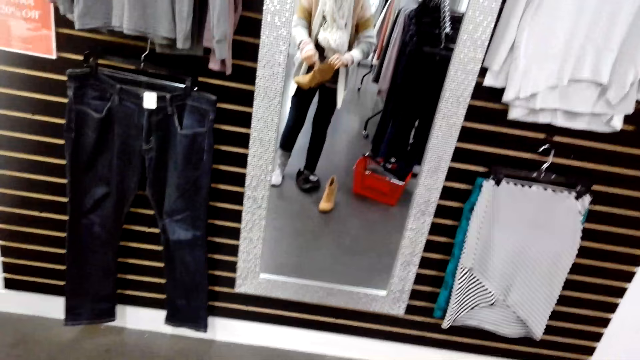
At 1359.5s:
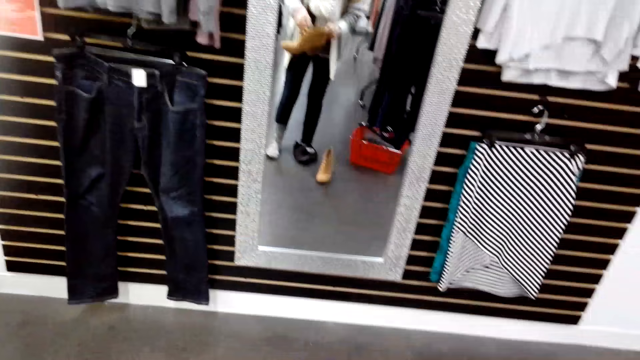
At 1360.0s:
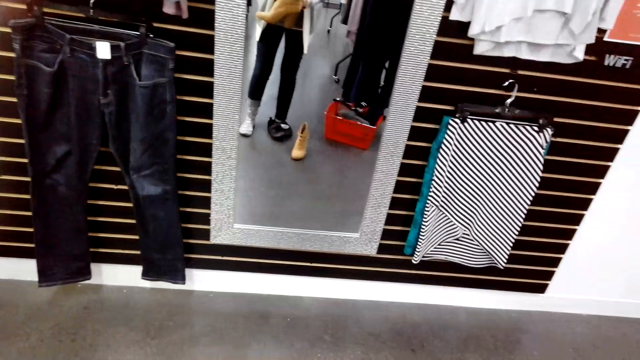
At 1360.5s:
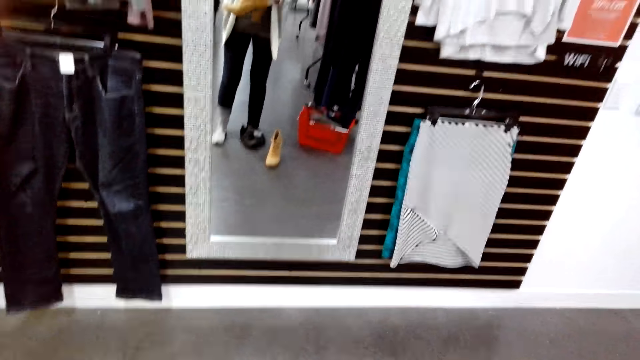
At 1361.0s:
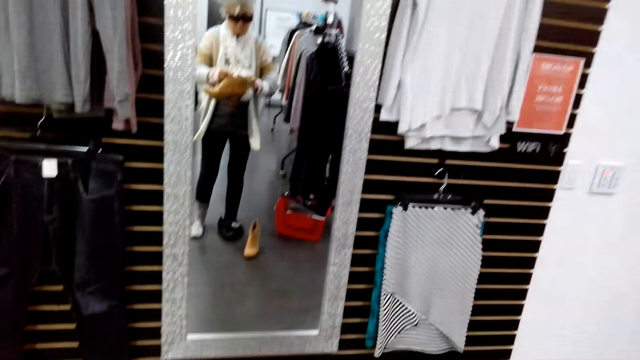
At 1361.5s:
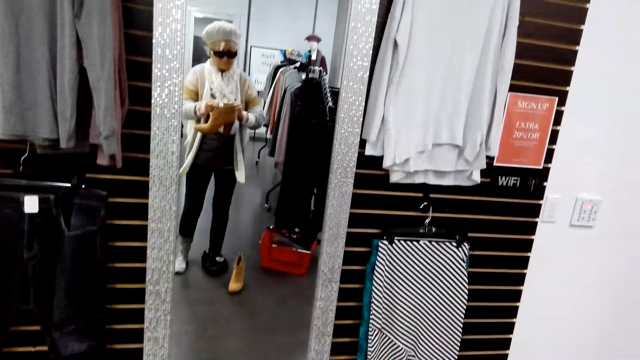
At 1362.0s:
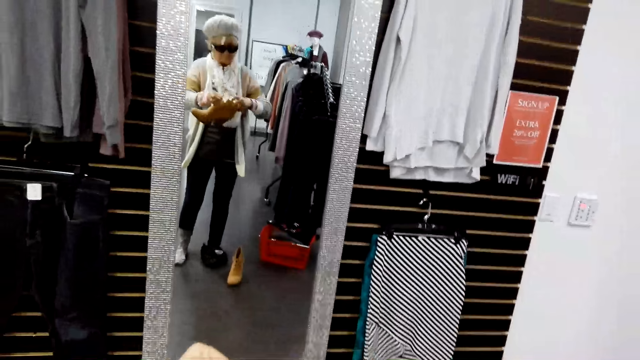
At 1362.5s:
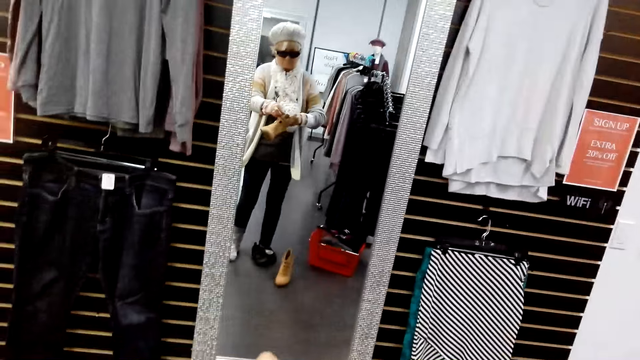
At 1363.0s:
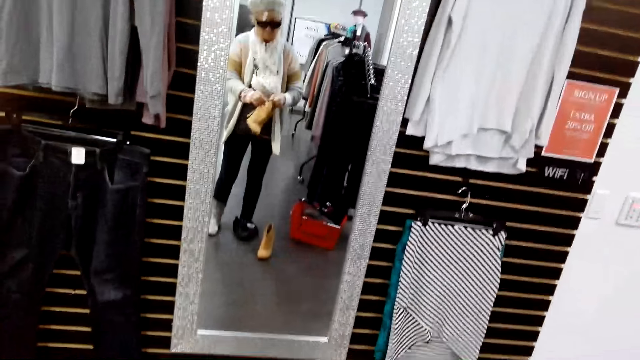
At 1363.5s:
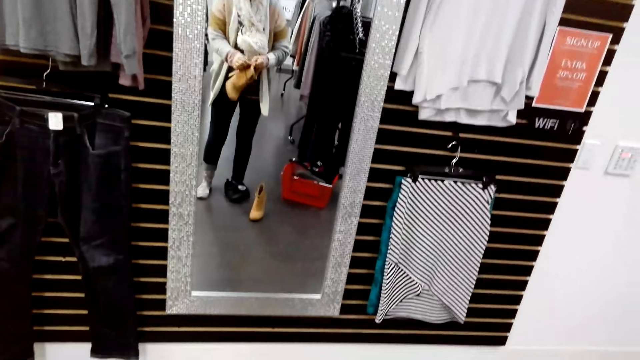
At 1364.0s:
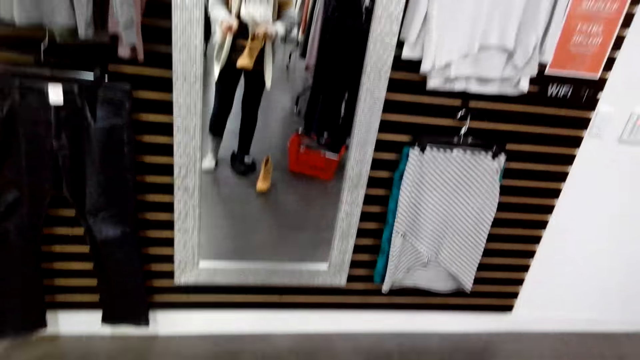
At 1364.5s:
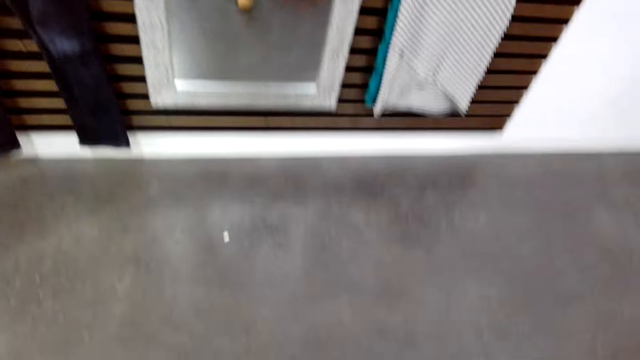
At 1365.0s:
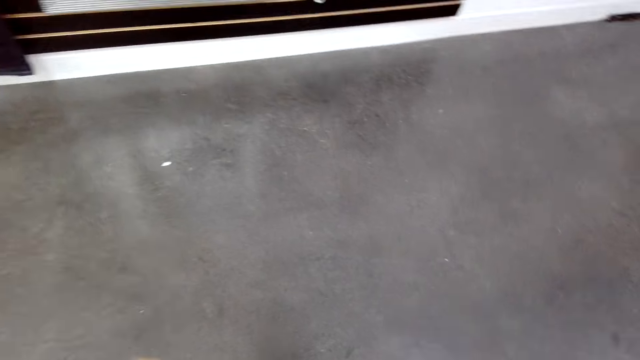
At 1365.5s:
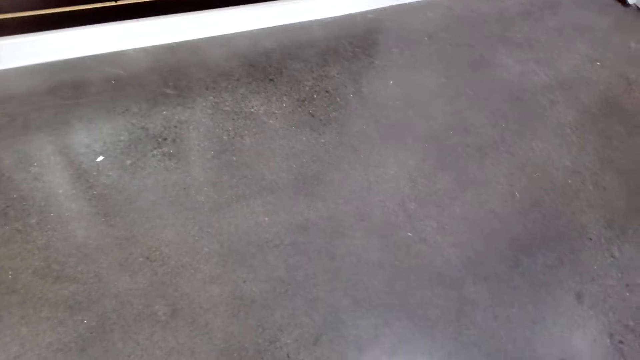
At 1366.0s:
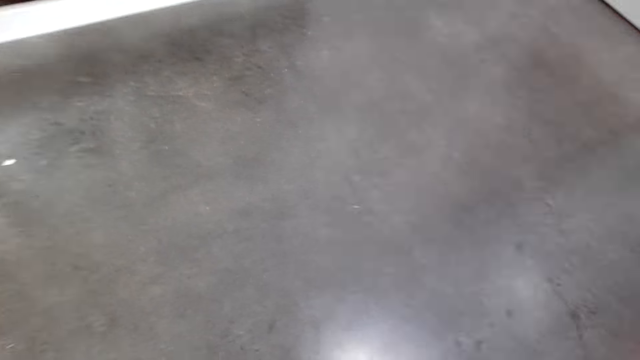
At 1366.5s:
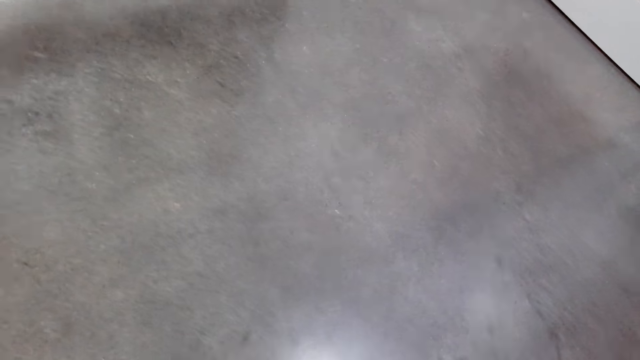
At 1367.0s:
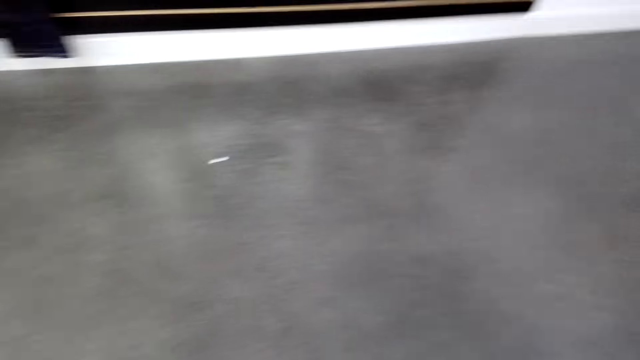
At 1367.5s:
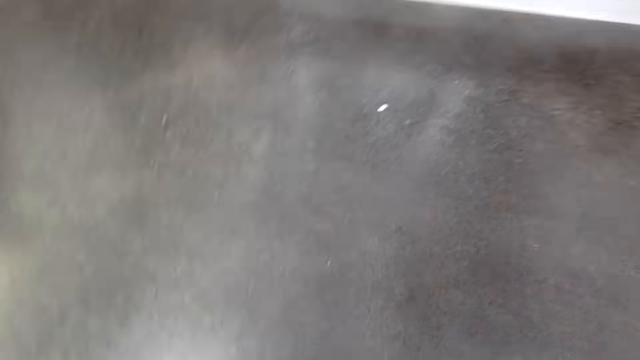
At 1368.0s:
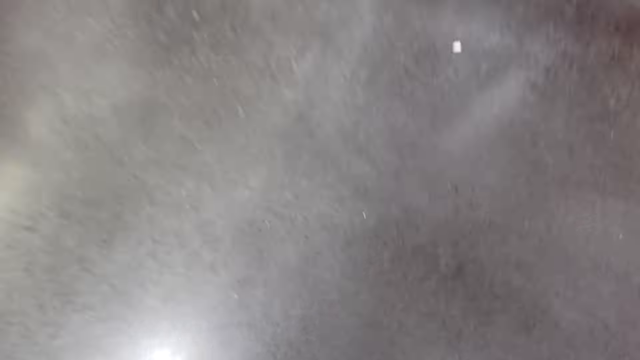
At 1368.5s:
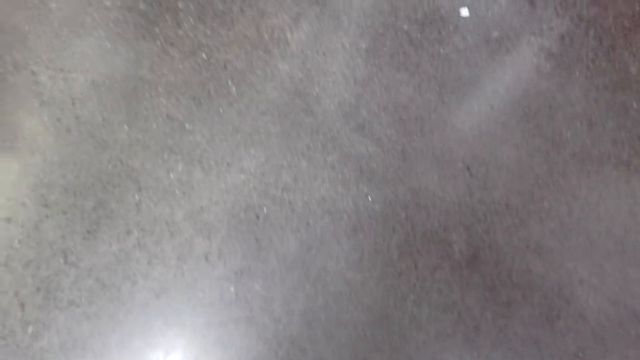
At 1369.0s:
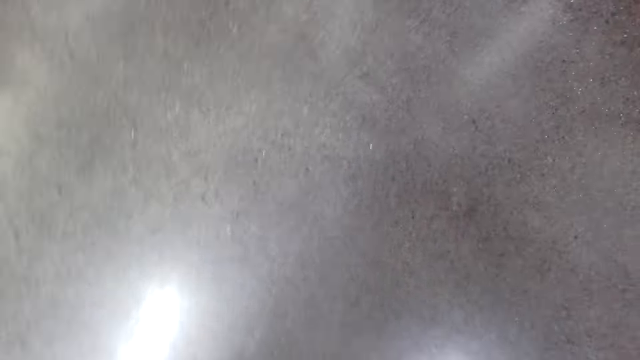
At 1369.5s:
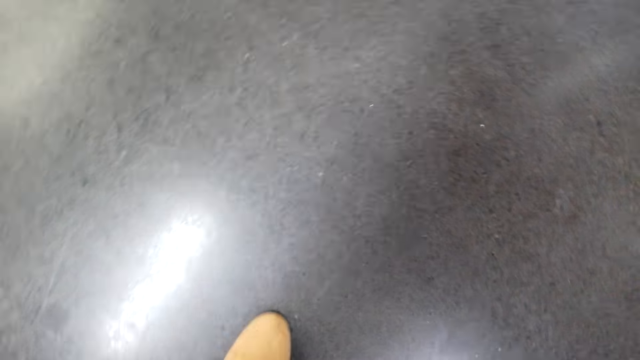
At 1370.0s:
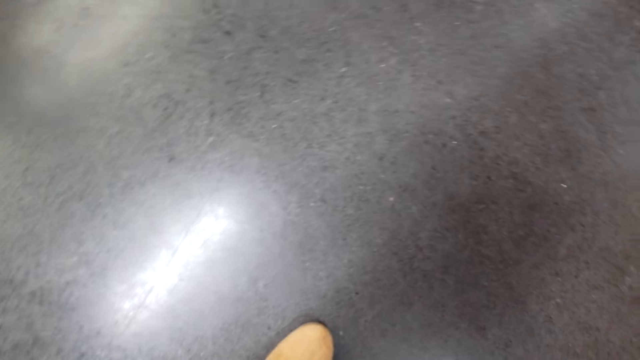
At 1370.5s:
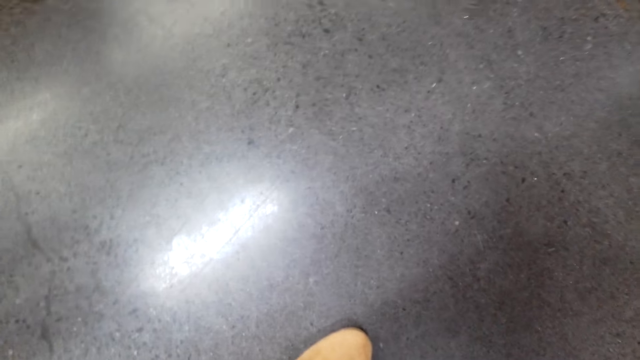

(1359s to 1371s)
The camera wearer looks around. They look around again.

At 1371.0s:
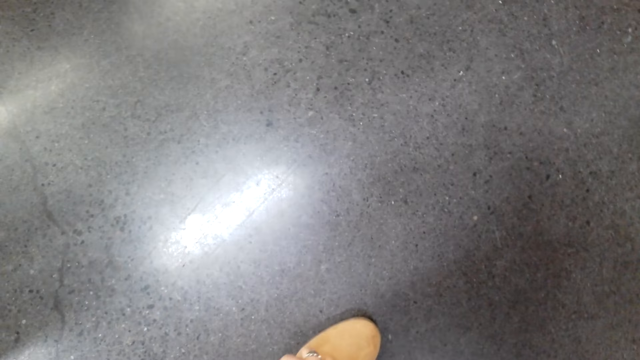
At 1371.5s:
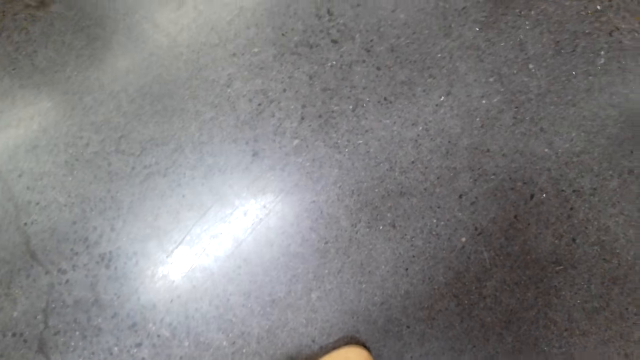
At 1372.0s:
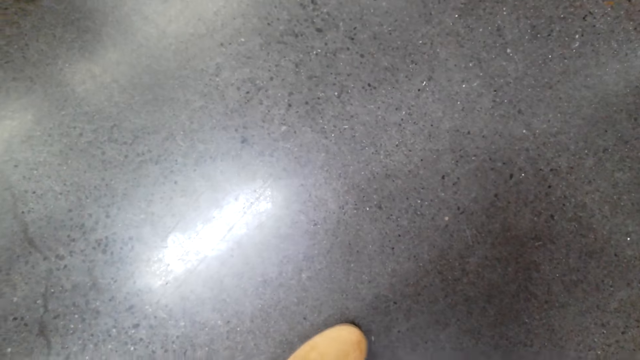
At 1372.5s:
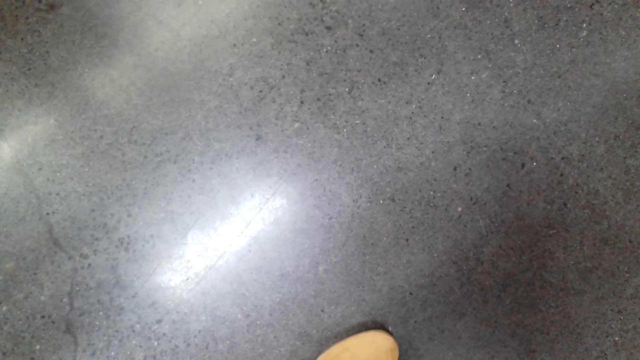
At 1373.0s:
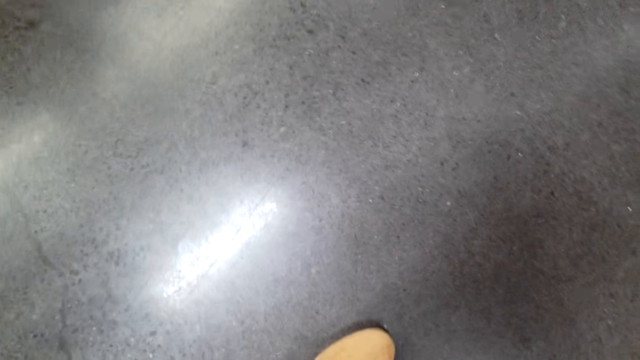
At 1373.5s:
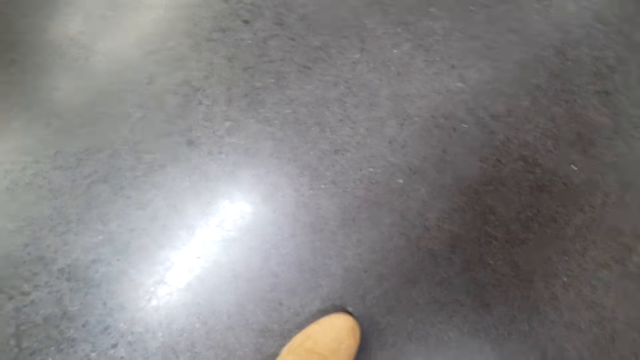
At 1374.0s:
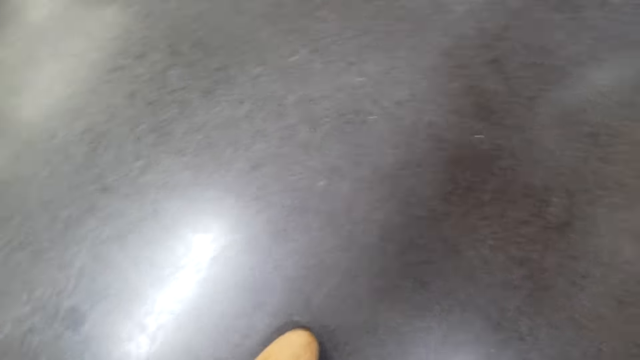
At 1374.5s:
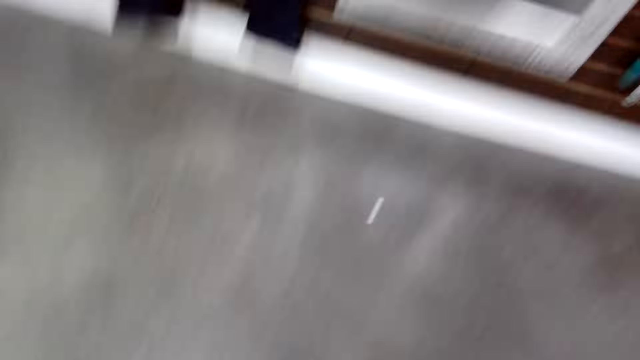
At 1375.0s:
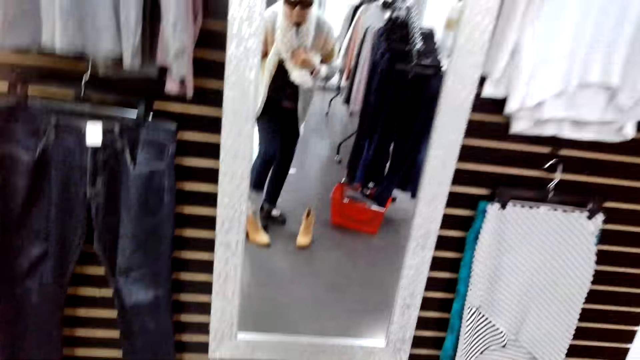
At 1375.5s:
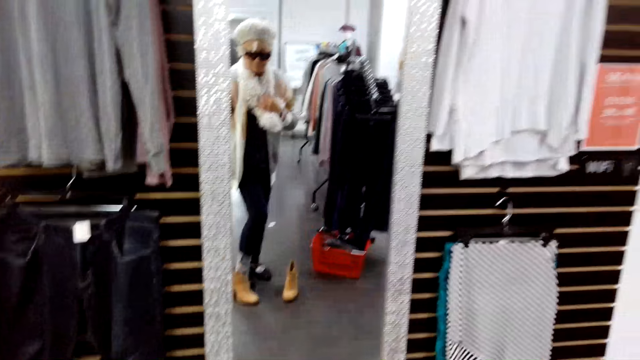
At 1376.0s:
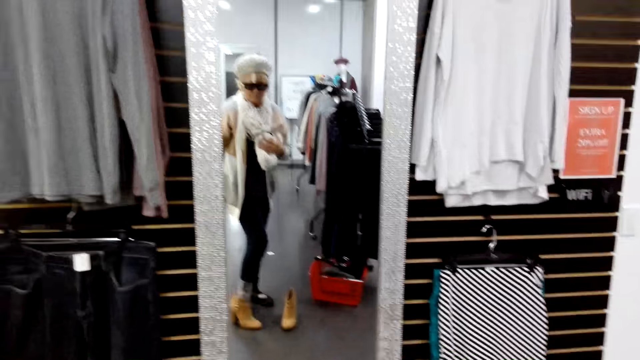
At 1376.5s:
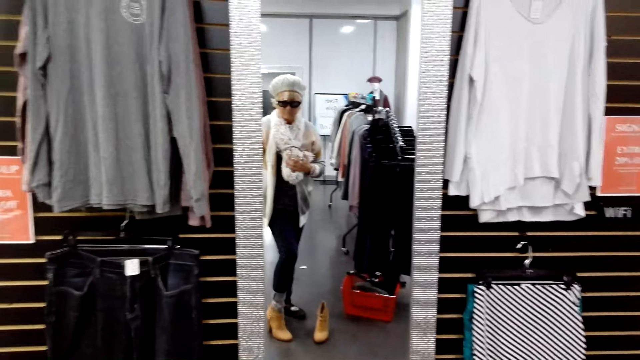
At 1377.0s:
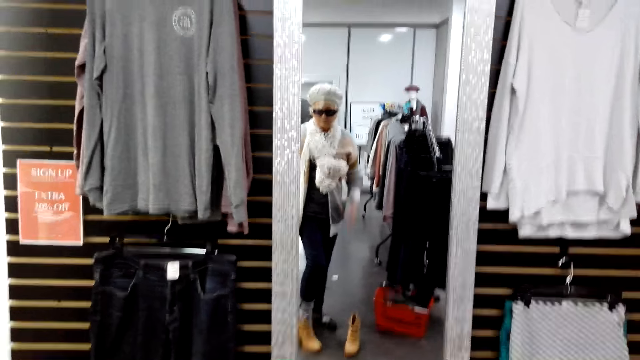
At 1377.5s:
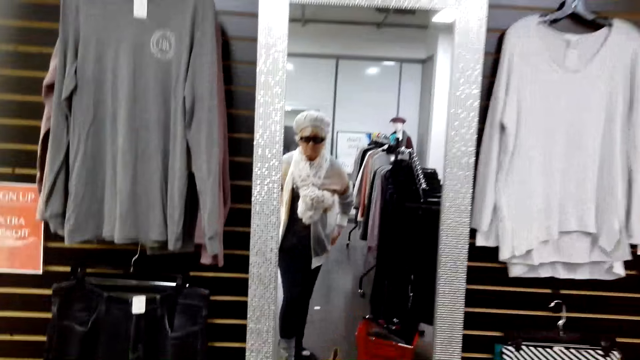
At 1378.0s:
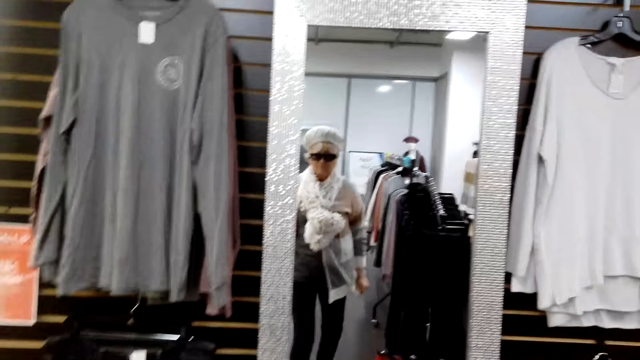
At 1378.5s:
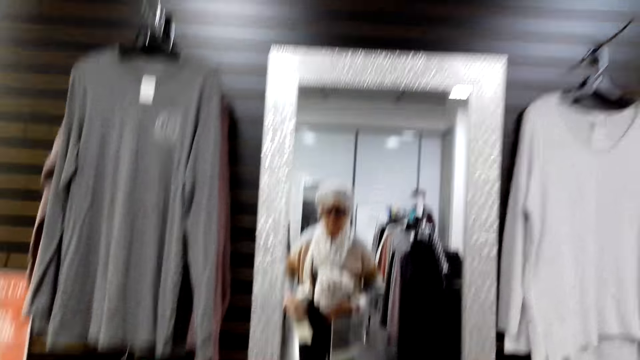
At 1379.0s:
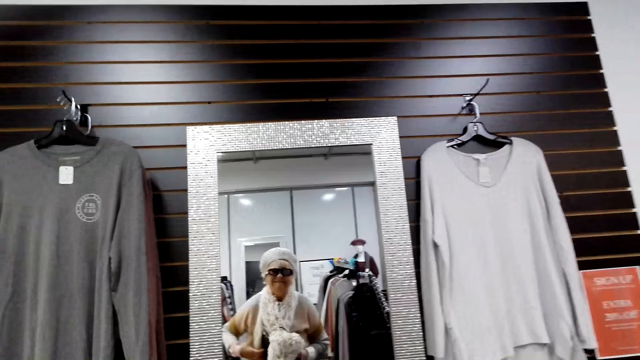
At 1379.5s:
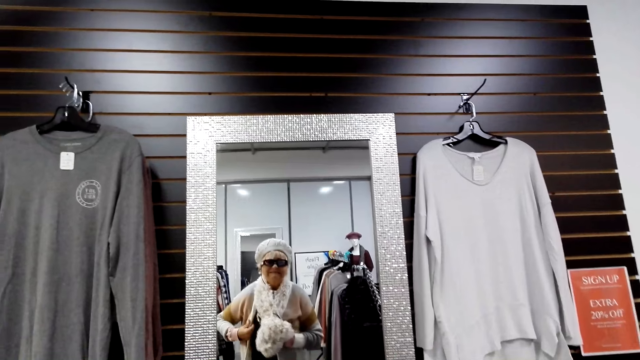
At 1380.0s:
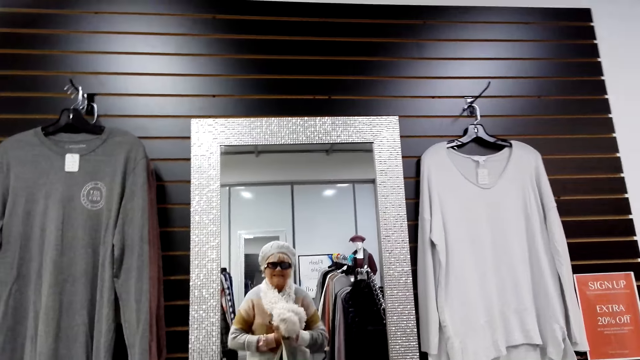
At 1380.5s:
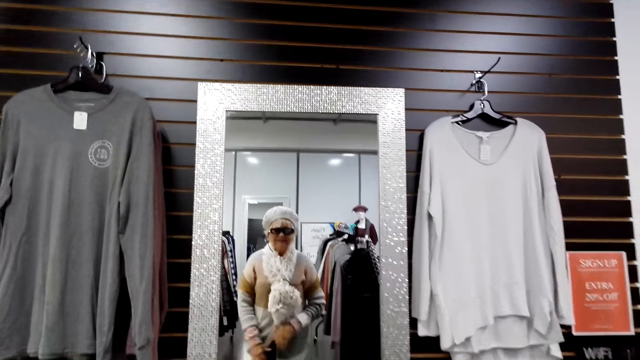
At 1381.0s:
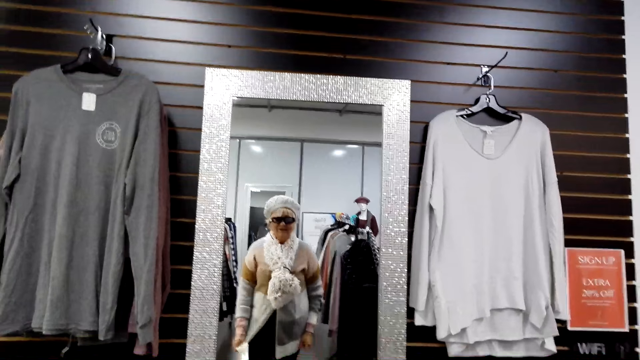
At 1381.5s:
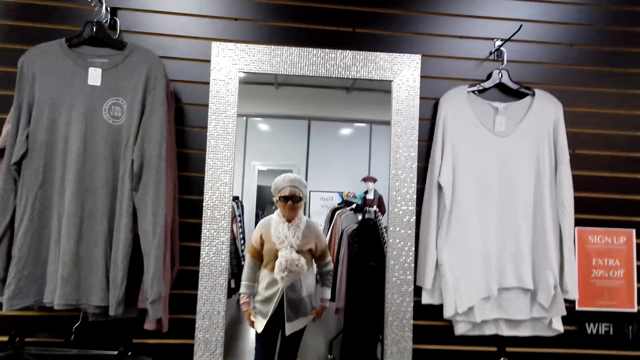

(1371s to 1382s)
The camera wearer looks at the mirror. They put on the shoe. They fix the sweater.
